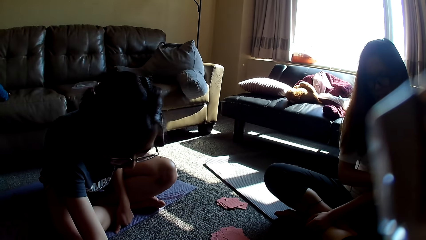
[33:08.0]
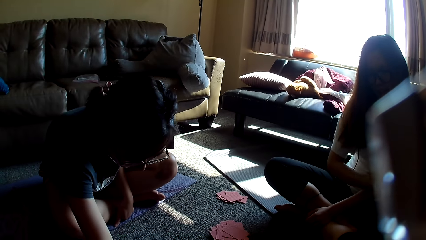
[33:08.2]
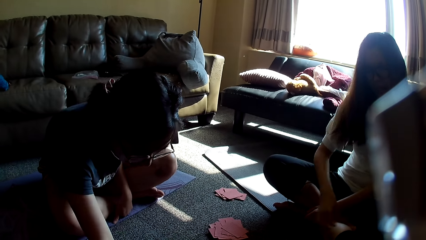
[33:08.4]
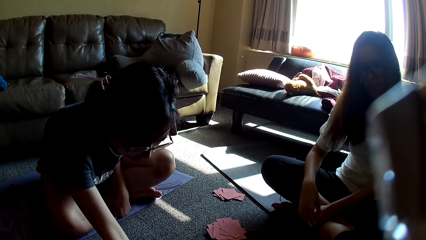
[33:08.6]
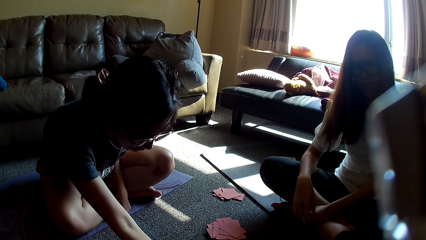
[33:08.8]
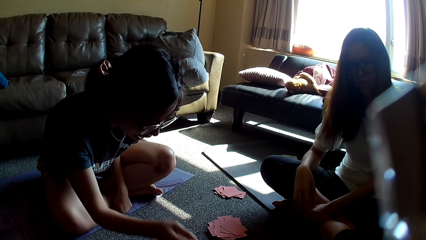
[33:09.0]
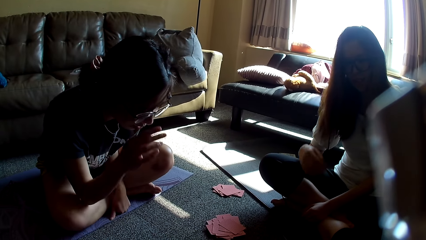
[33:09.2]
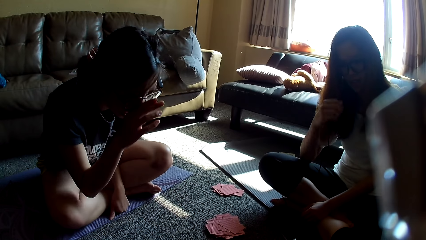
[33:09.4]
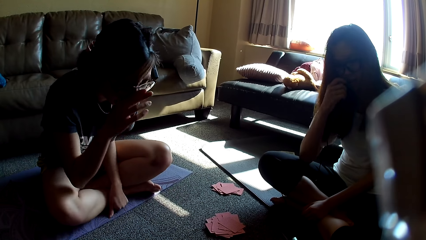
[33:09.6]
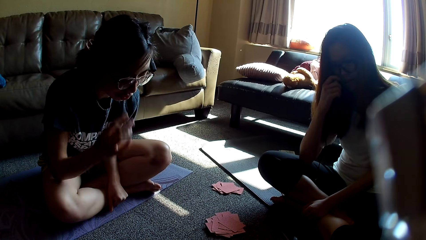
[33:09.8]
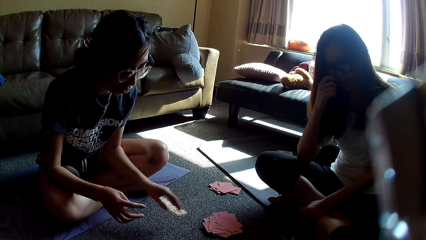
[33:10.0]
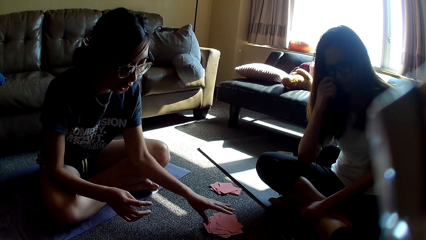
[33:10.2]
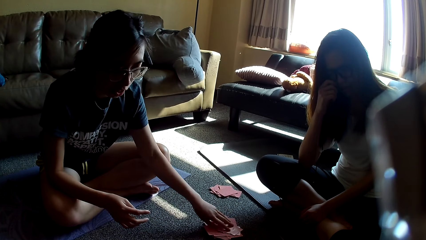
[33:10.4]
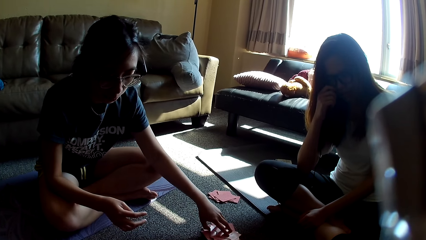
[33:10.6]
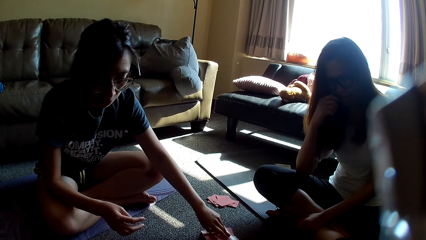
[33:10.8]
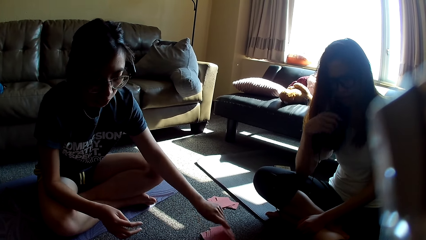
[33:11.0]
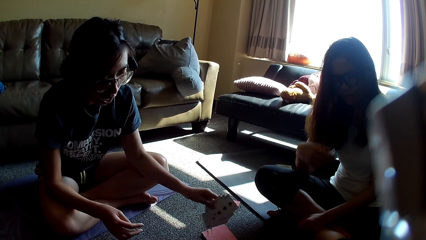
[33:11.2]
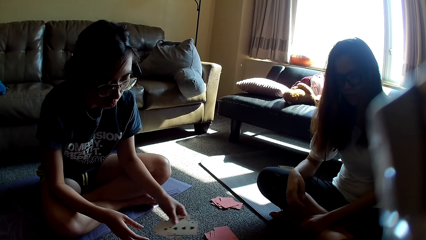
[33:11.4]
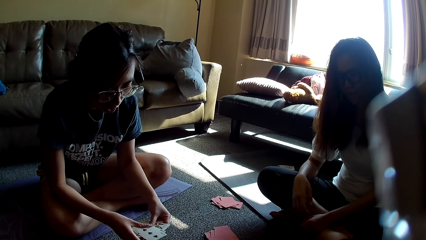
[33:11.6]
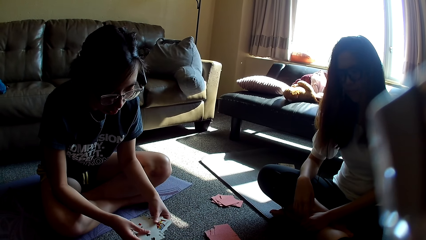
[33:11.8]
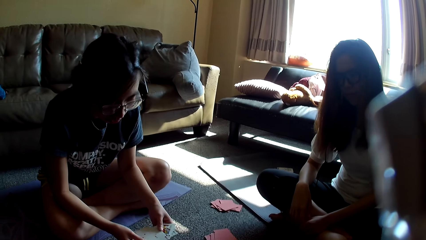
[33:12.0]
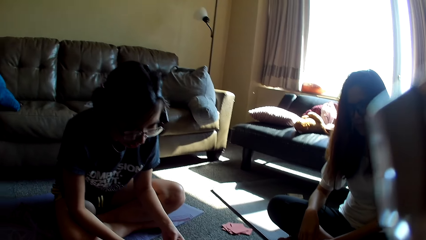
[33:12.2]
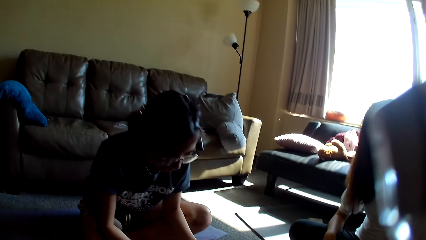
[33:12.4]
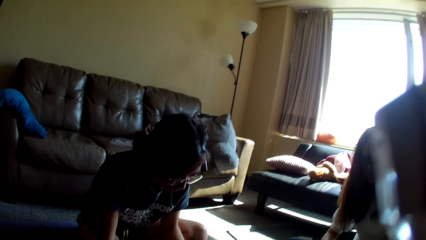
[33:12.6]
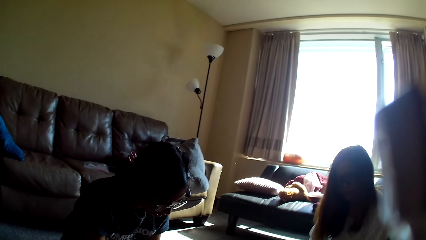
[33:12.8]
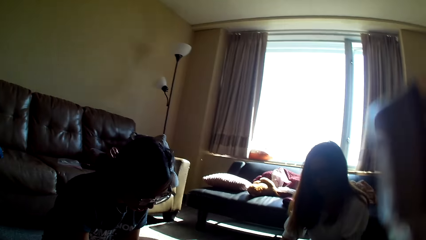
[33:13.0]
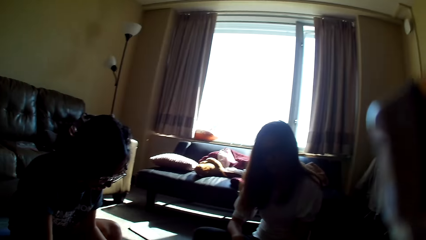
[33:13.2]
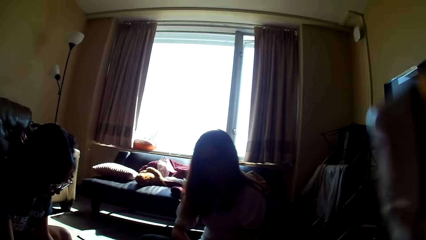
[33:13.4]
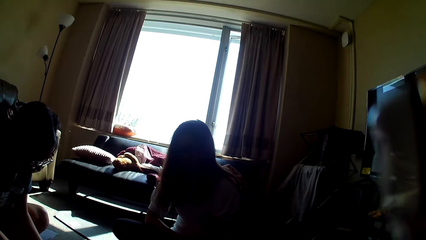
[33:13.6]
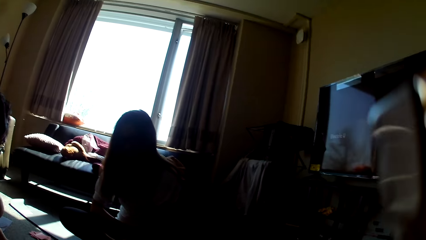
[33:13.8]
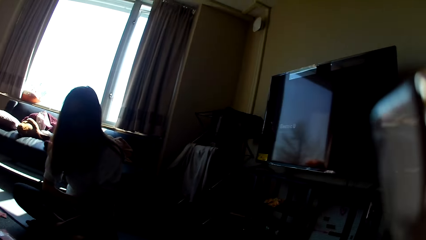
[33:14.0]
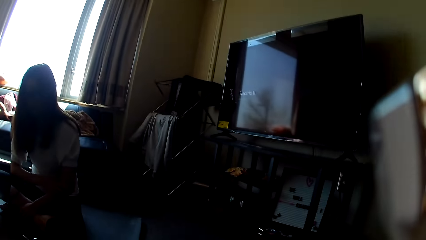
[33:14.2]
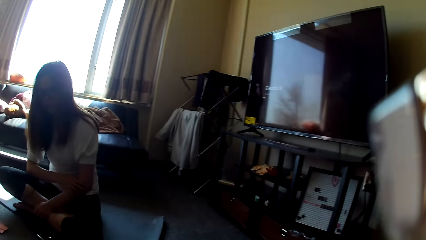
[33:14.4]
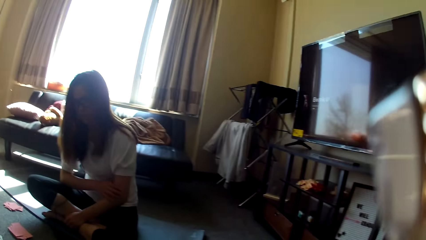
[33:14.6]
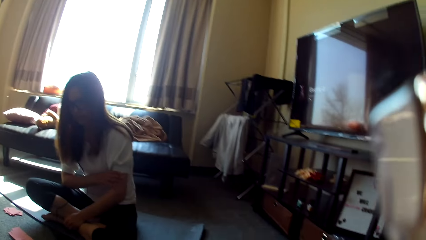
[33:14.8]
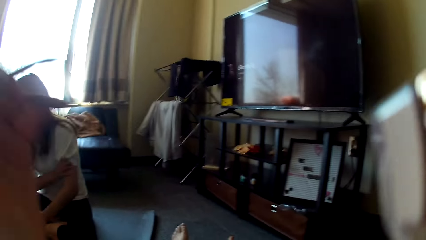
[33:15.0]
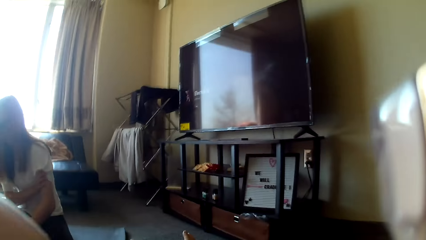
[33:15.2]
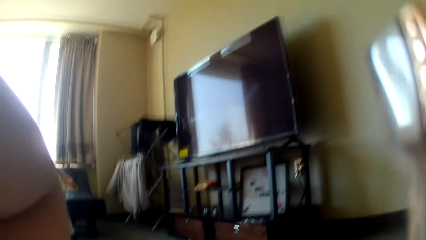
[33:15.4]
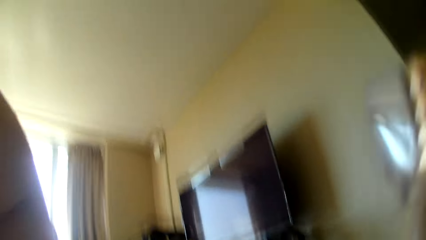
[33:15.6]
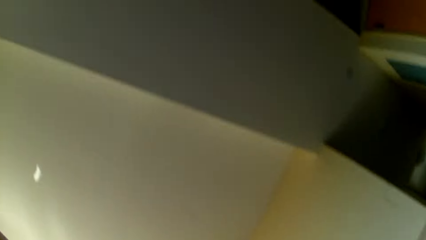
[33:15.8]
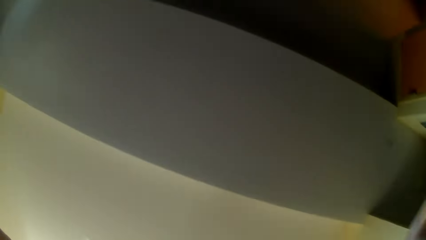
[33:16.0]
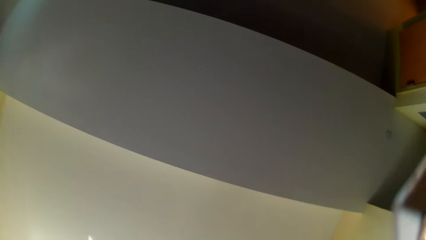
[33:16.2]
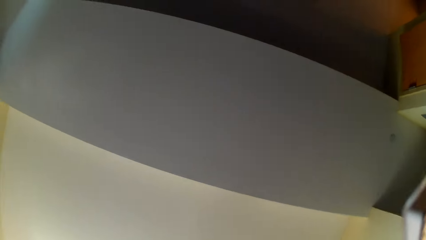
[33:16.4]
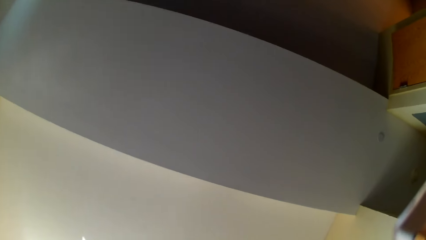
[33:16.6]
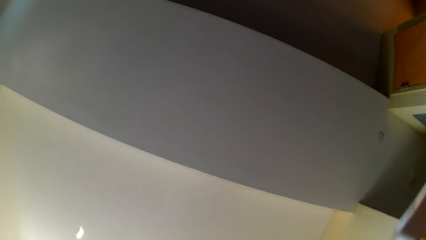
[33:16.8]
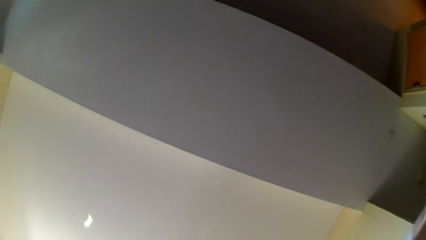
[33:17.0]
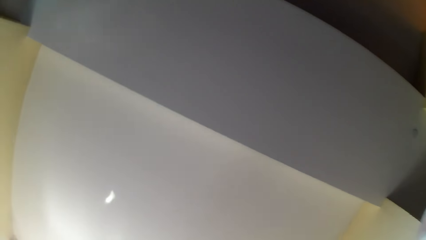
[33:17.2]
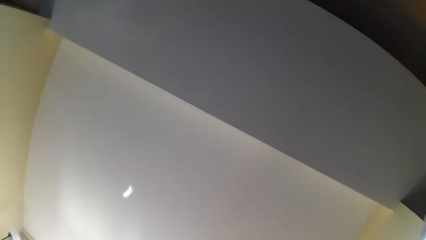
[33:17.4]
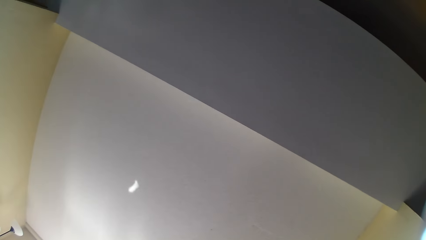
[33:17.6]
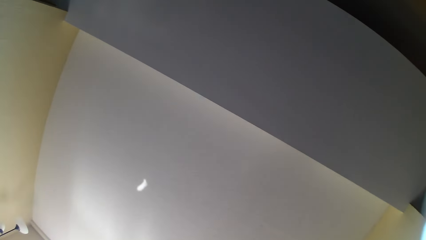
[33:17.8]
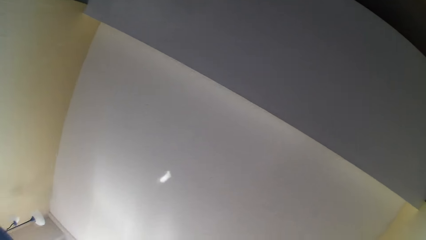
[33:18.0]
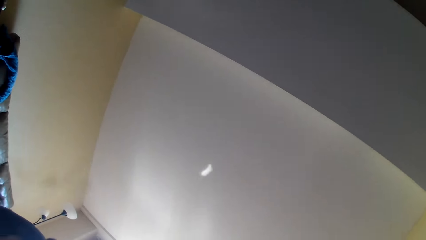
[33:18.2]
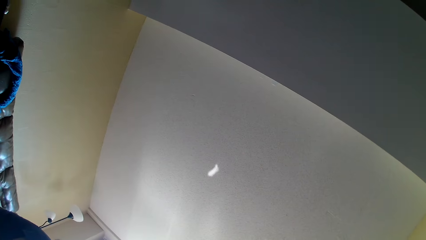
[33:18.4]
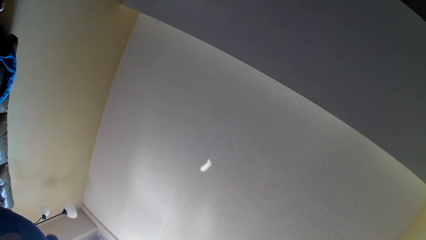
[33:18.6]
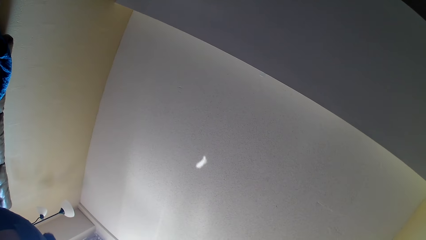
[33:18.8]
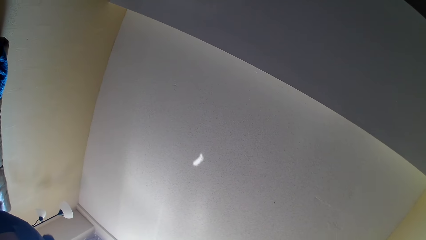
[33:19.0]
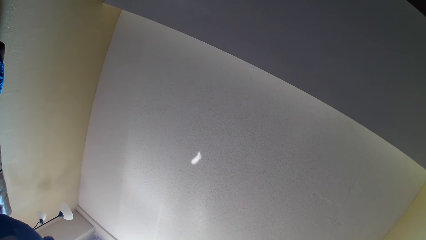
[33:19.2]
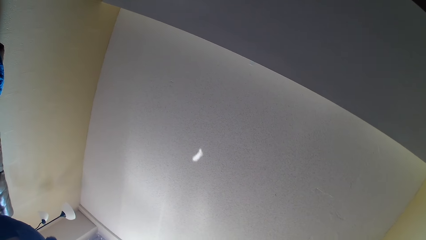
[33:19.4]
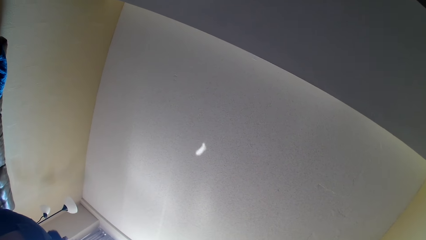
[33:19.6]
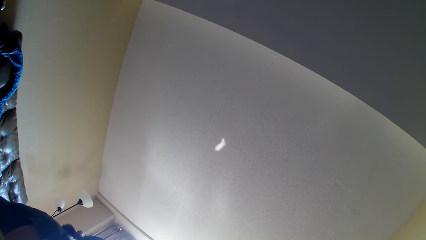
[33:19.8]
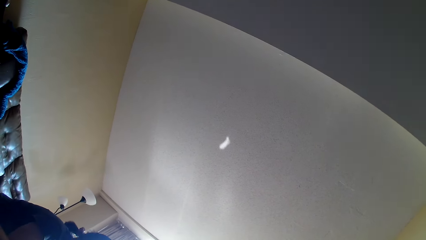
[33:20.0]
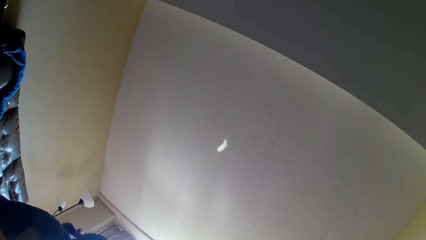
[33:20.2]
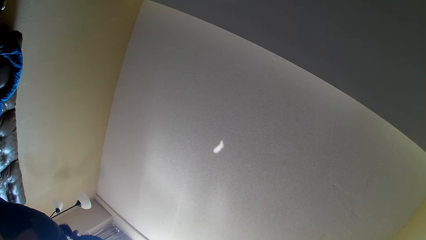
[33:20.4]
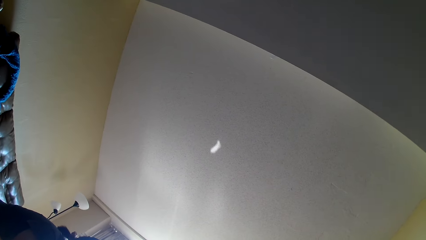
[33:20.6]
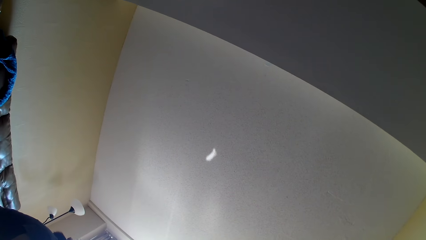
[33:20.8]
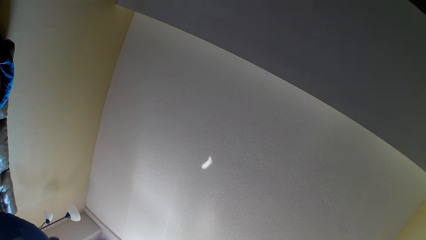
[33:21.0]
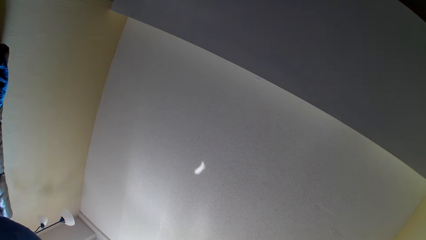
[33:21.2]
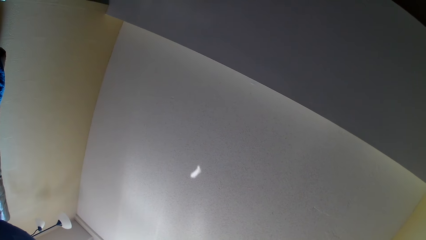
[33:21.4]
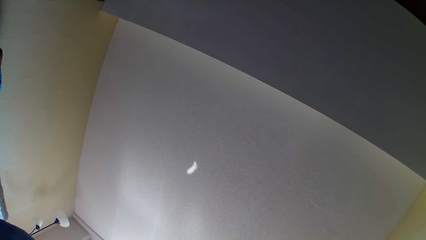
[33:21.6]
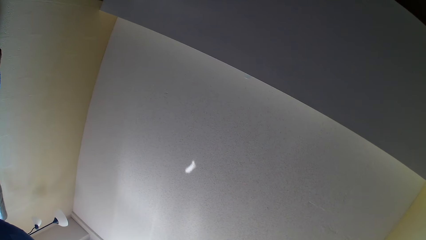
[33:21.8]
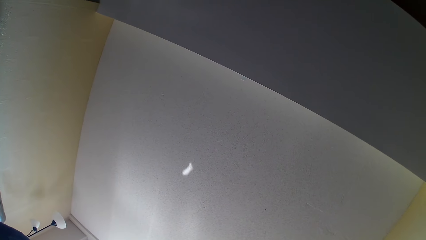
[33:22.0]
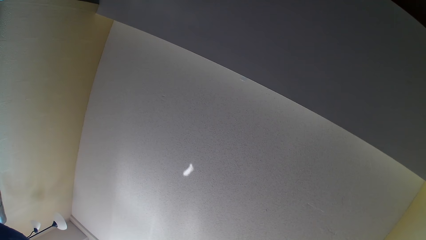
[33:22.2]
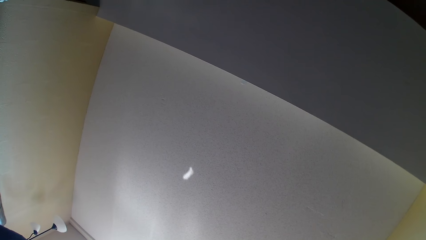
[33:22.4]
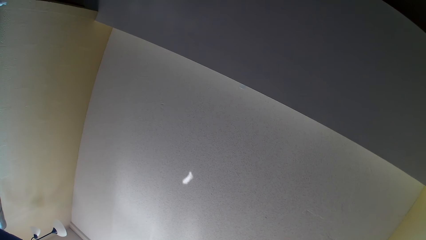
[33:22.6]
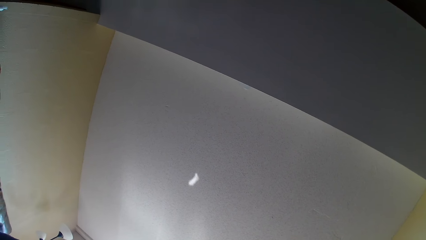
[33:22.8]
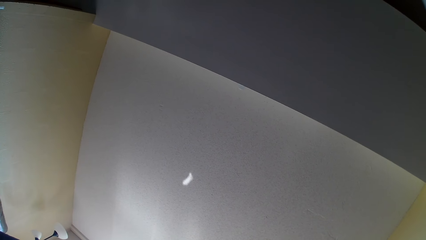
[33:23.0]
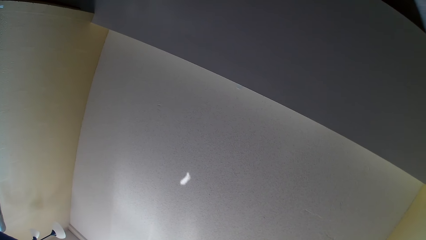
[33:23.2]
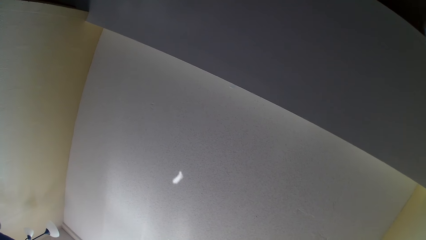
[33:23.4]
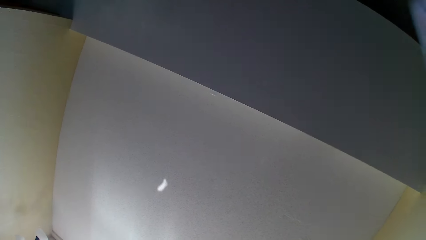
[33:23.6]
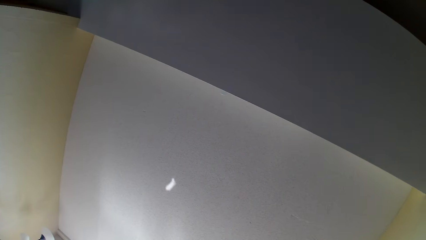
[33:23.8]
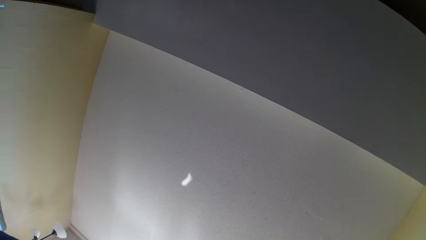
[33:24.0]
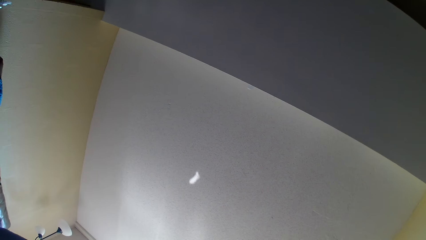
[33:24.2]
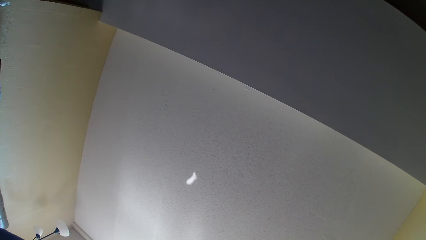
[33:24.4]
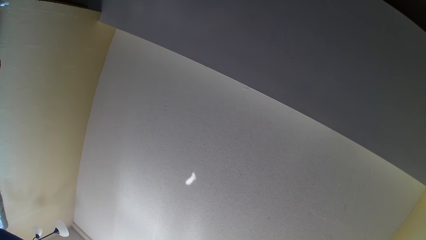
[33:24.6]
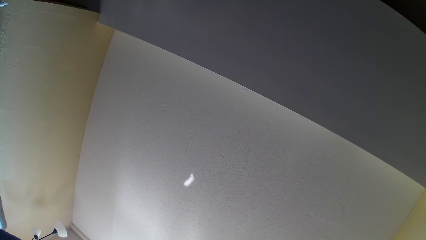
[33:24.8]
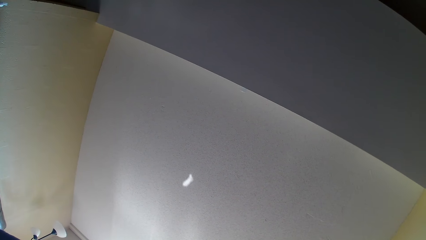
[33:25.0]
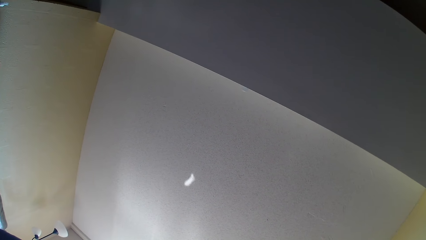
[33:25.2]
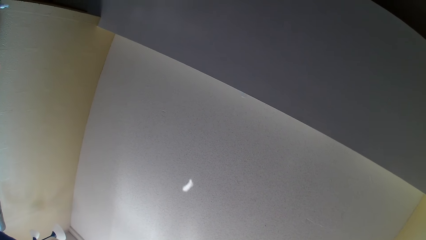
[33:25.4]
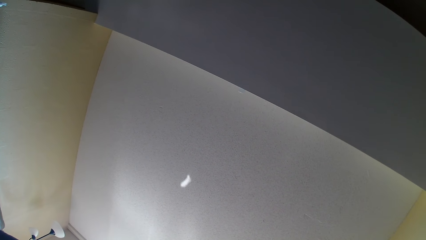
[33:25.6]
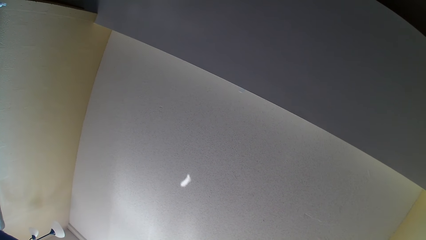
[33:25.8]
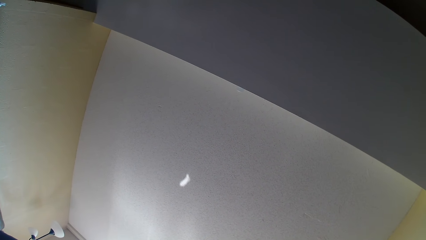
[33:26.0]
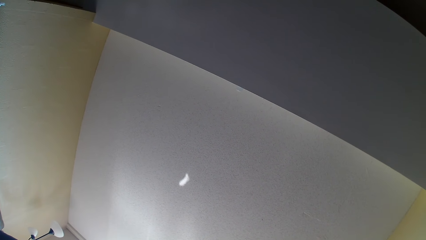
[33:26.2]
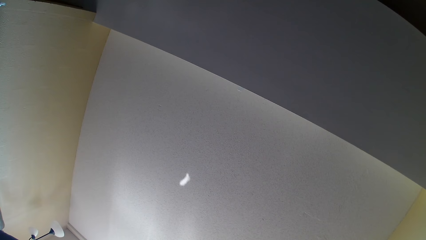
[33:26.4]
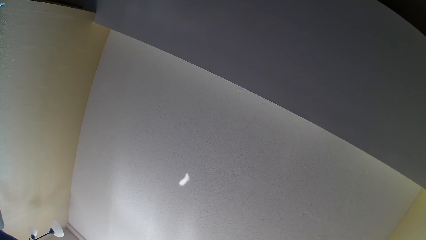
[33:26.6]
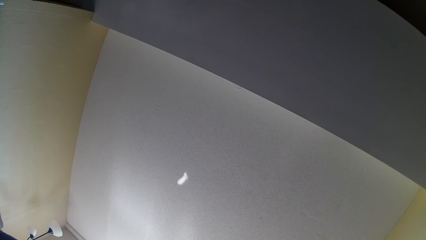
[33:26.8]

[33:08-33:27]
A lady moves a hand and leans forward. The lady rubs the face and adjusts the glasses. A woman rubs the face. The lady picks up the cards, shuffles the cards, and holds the card game with the other hand. The camera wearer looks around. The woman rubs the hand. The camera wearer lifts a hand. They face the ceiling board.
